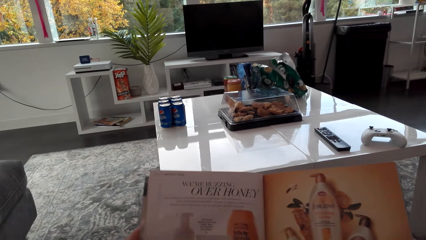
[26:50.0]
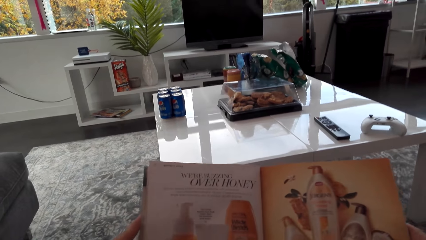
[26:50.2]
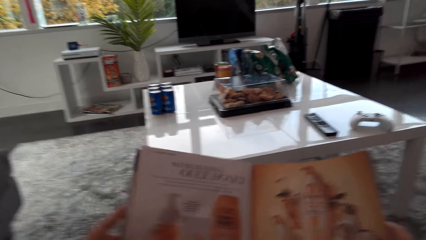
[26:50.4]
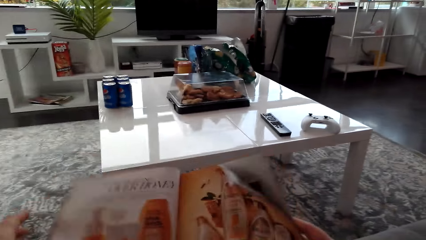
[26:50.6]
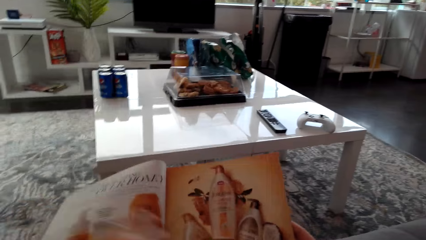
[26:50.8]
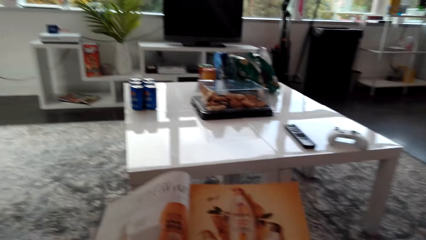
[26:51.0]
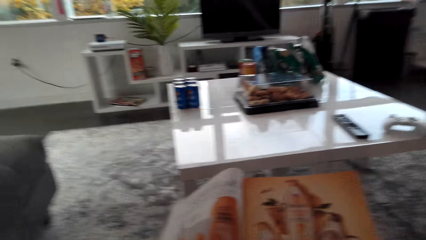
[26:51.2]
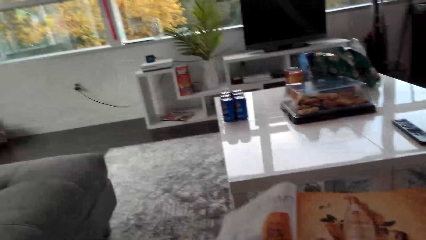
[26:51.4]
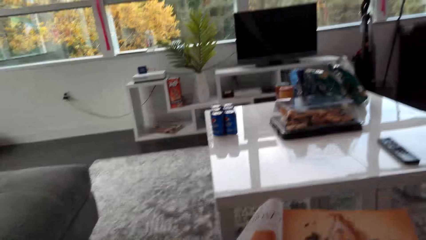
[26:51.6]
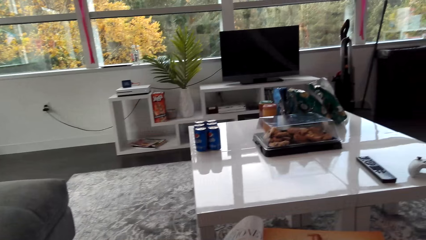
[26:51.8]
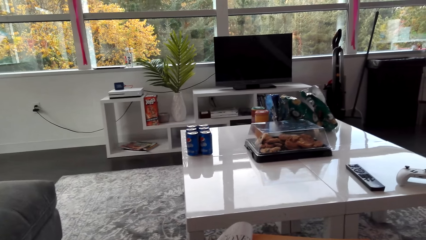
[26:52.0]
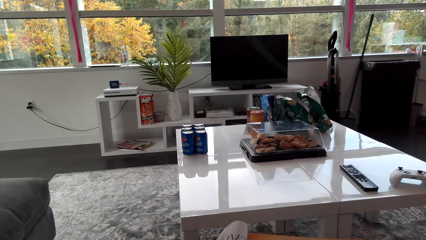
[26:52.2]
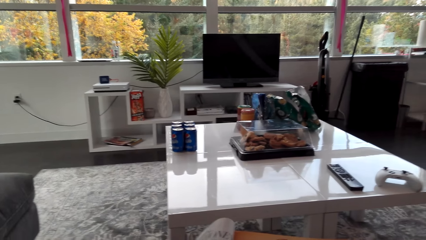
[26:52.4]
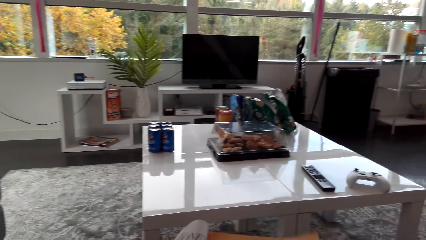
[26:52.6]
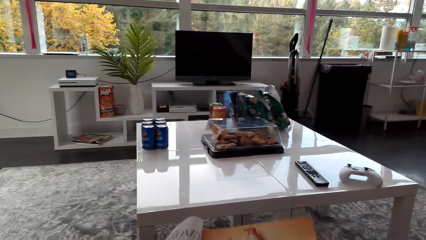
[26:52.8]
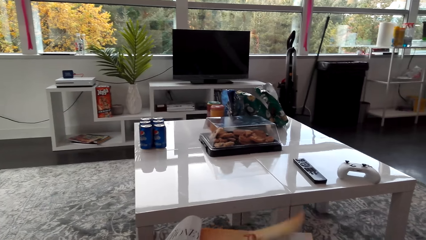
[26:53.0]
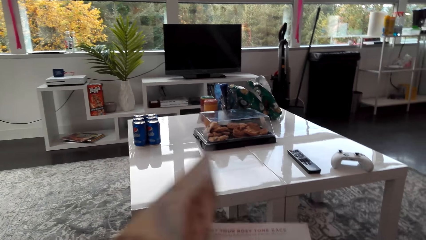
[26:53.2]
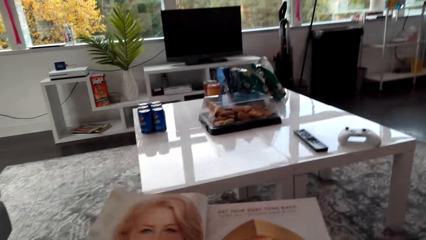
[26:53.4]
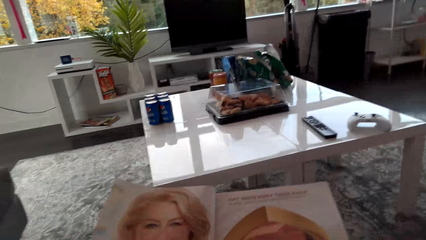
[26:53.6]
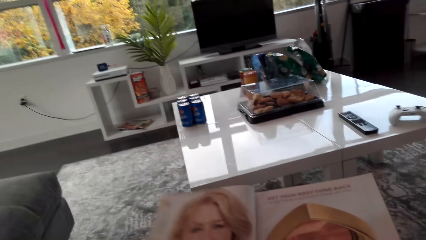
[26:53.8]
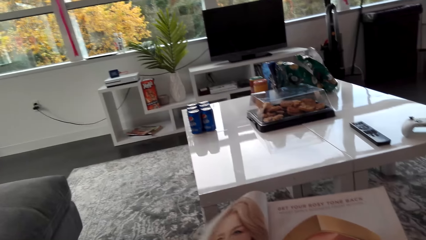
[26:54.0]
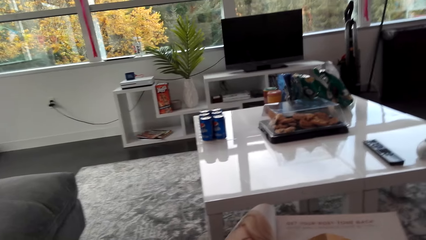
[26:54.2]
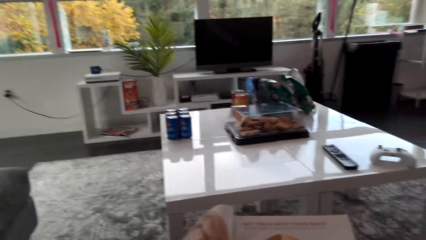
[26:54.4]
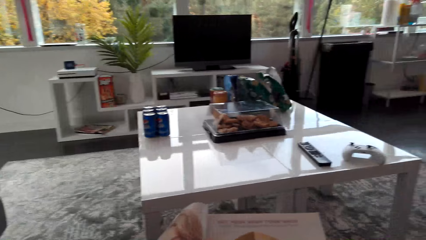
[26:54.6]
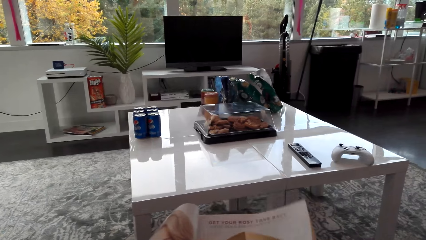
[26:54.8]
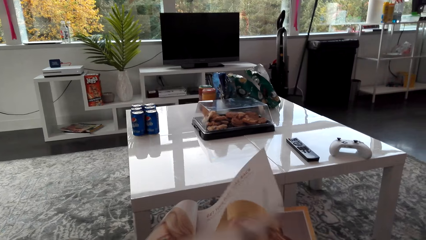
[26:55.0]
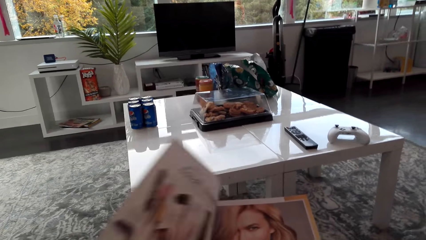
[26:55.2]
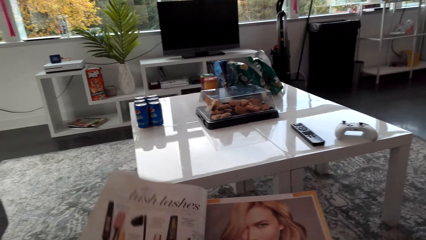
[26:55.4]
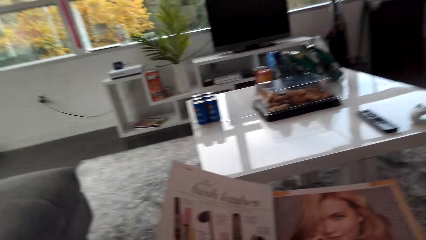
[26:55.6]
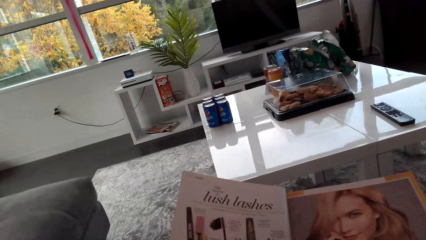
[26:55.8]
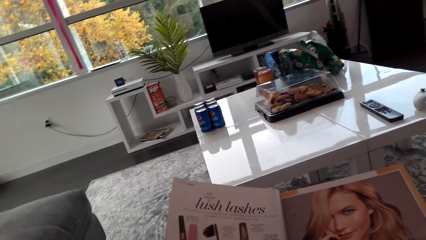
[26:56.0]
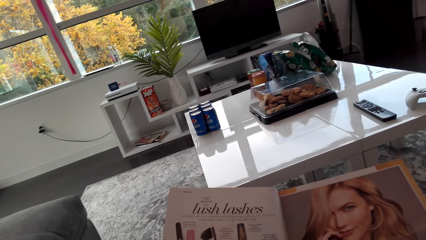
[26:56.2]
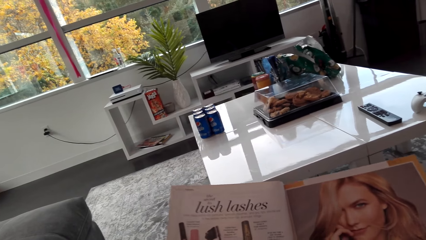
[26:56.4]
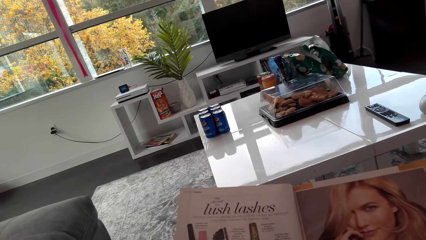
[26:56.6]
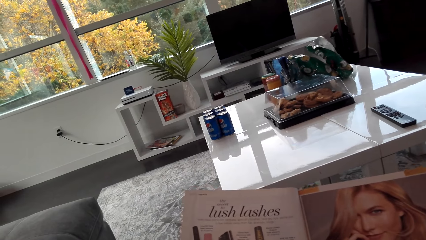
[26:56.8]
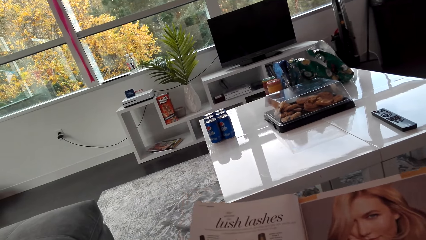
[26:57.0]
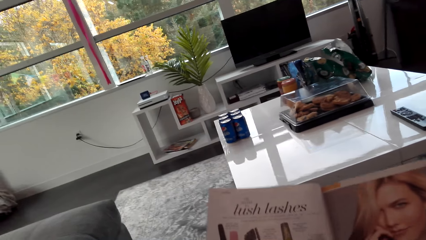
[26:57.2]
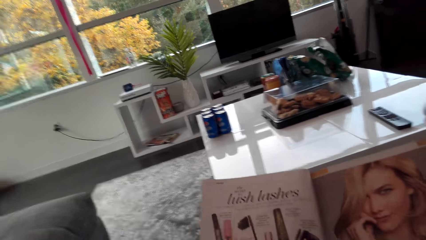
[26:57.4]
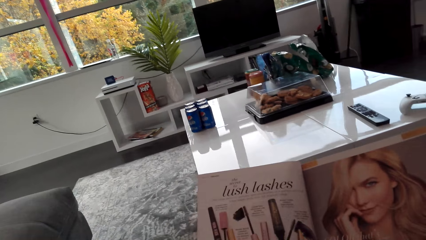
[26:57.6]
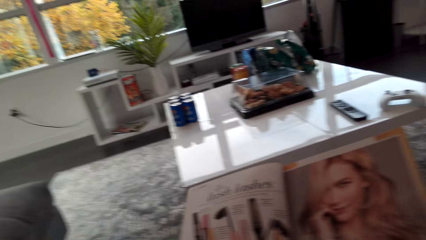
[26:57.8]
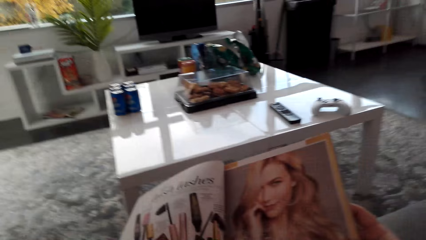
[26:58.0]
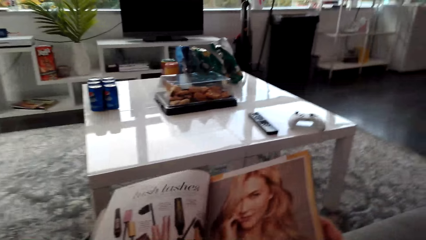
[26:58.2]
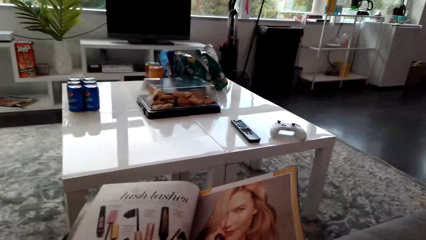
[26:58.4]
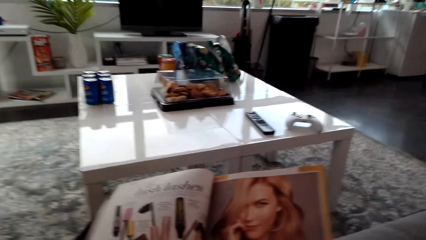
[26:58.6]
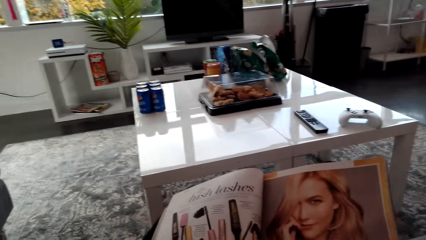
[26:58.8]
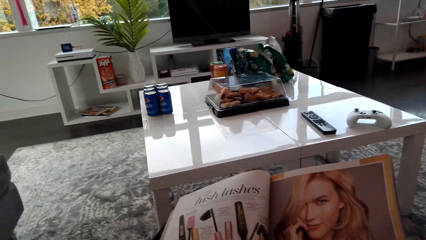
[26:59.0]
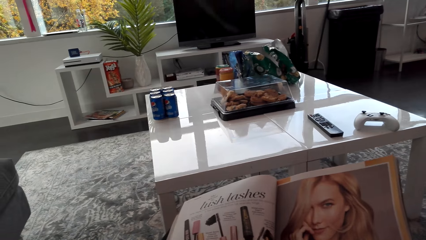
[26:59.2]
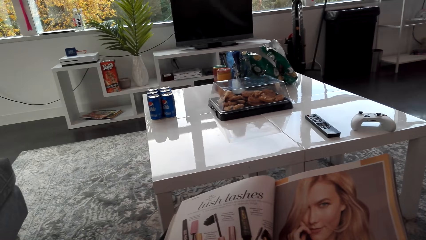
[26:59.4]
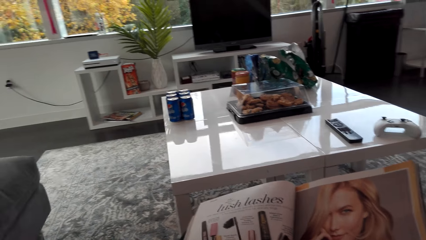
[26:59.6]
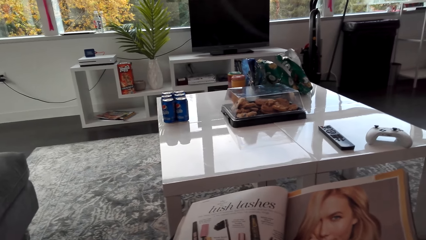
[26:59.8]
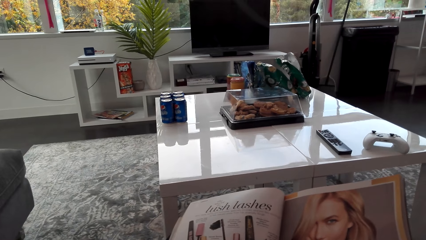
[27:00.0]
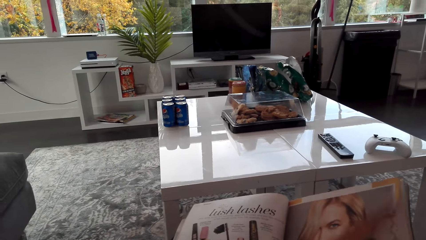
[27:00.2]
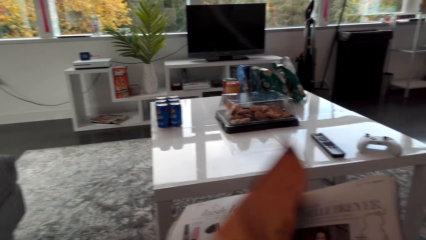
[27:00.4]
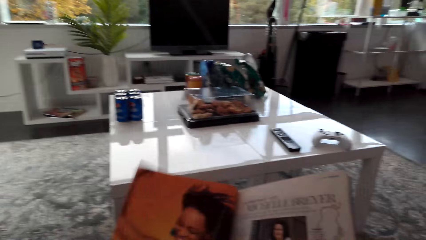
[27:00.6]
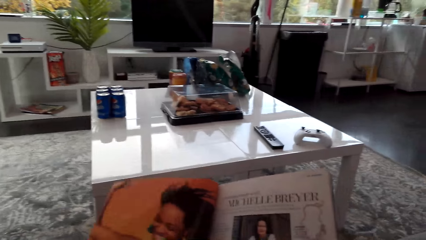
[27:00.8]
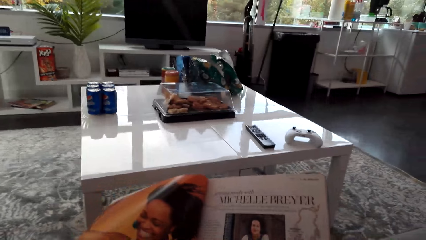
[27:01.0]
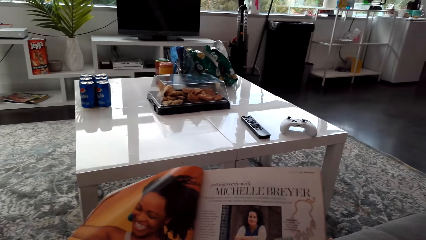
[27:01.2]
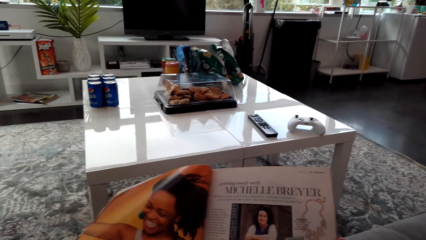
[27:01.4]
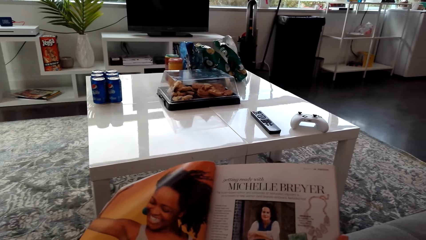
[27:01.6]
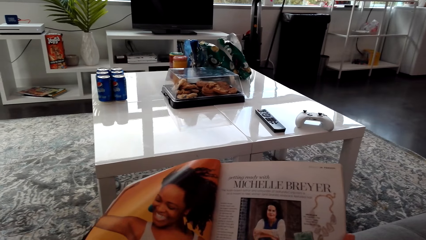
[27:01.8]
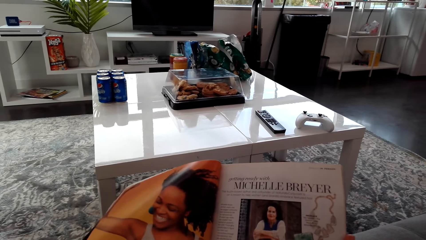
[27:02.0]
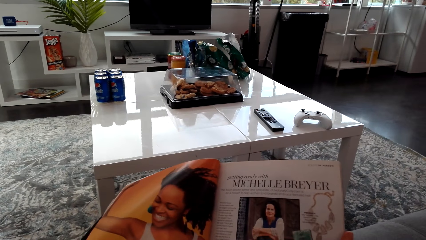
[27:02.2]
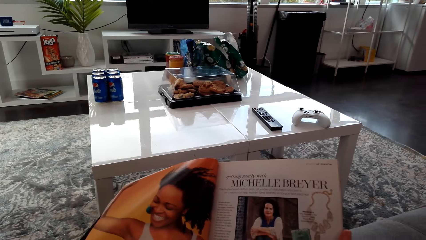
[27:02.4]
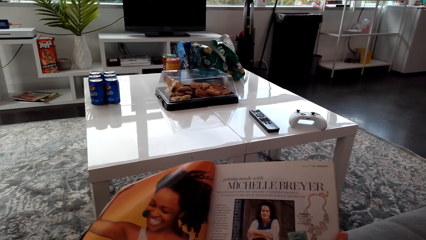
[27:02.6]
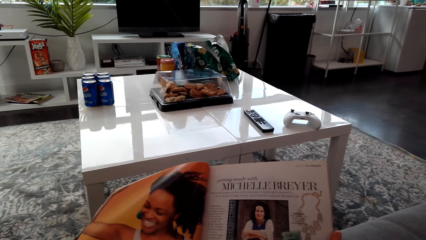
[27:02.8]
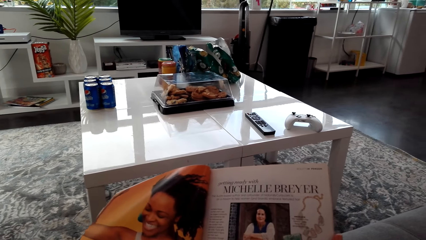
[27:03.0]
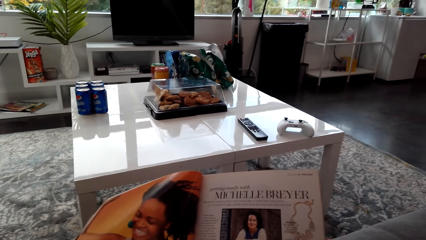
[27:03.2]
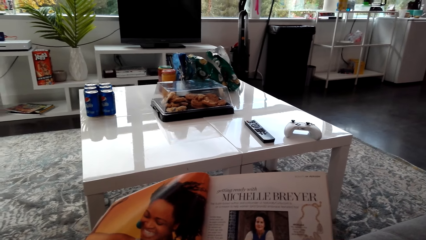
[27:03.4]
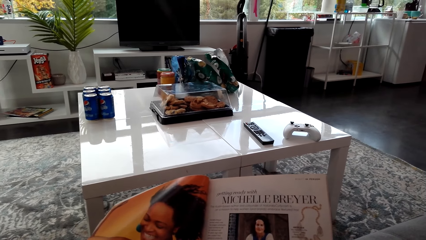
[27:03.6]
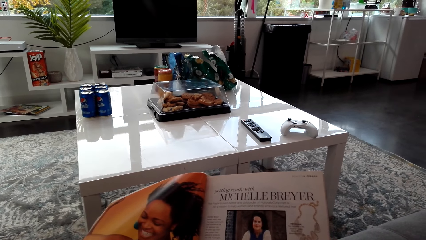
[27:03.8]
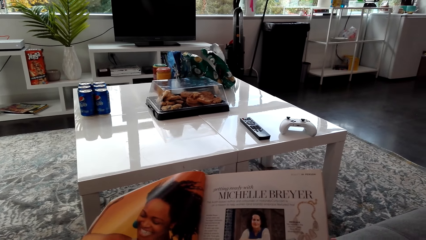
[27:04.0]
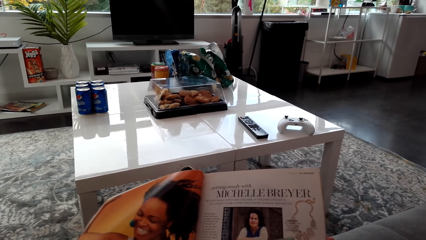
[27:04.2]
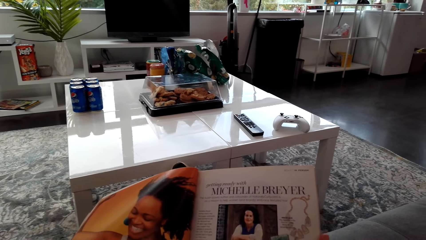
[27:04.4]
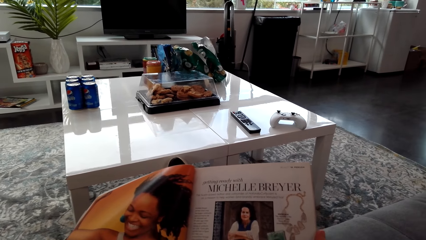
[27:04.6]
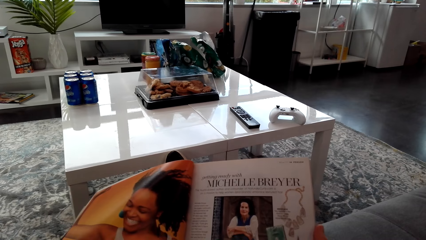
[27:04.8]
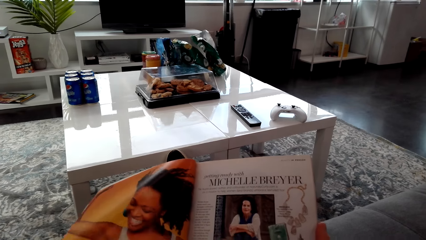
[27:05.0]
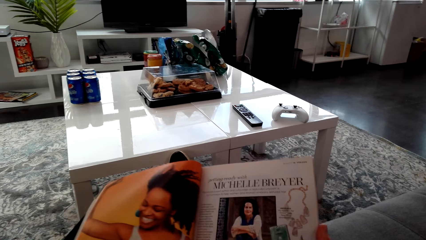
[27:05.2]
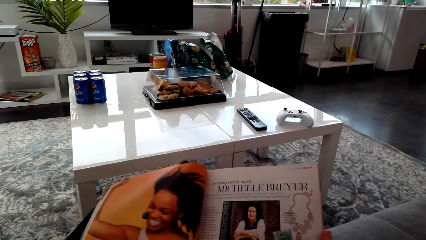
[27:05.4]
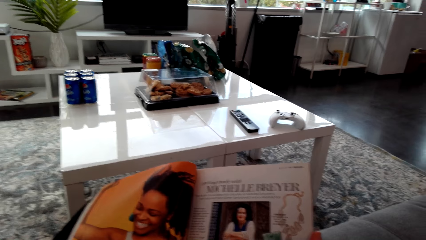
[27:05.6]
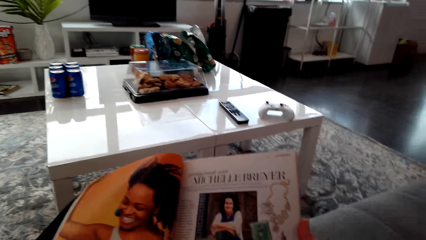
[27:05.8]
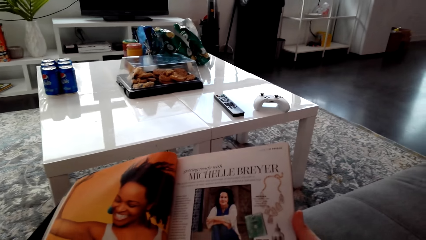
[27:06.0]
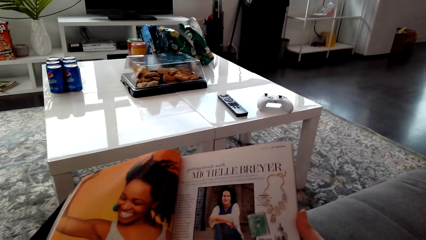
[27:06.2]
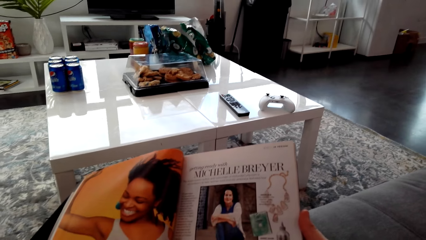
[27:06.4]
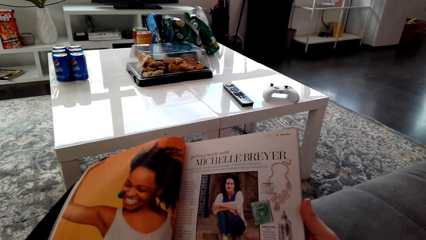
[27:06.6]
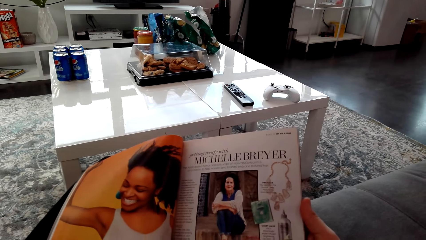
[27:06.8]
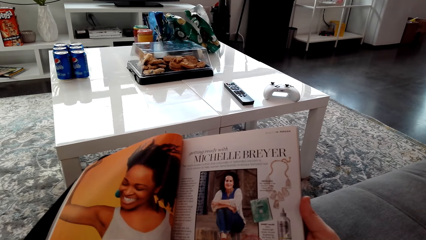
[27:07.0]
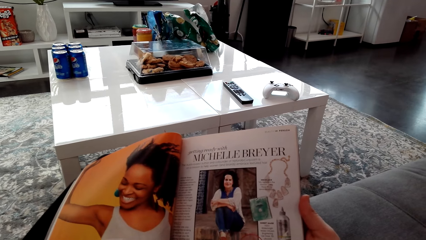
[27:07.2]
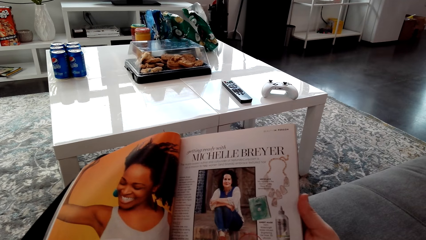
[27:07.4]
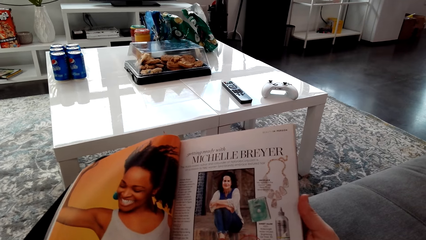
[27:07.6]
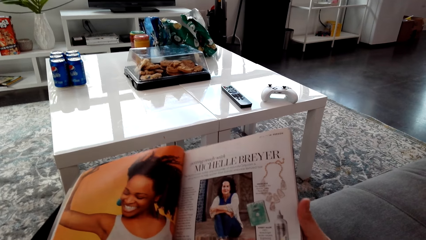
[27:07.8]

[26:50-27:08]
The camera wearer reads the page. They turn the page of the magazine. They read the page. They turn the page of the magazine. They read the page.
